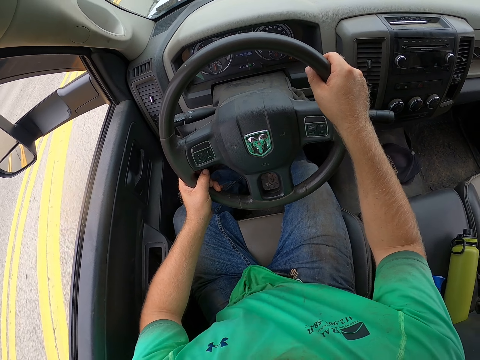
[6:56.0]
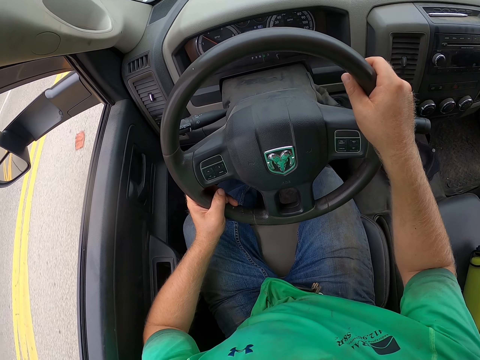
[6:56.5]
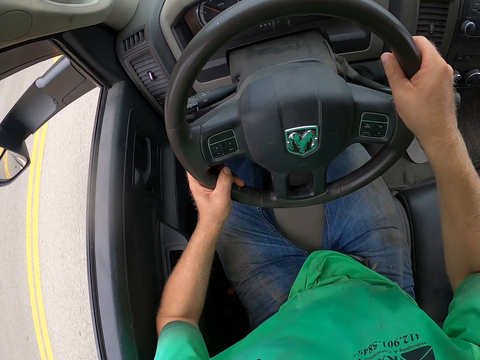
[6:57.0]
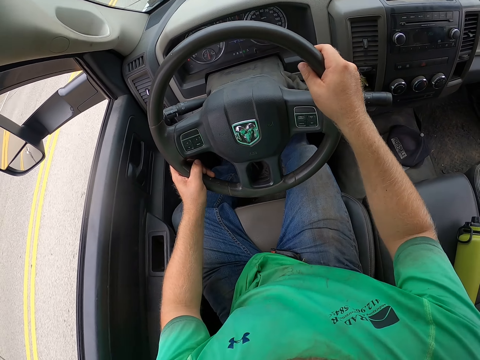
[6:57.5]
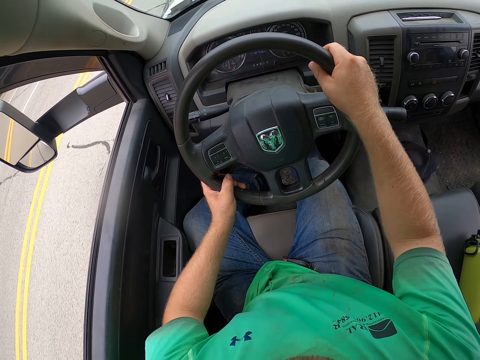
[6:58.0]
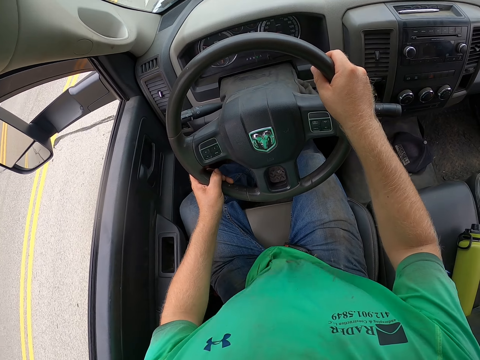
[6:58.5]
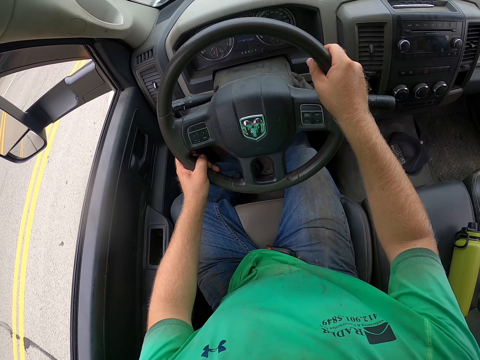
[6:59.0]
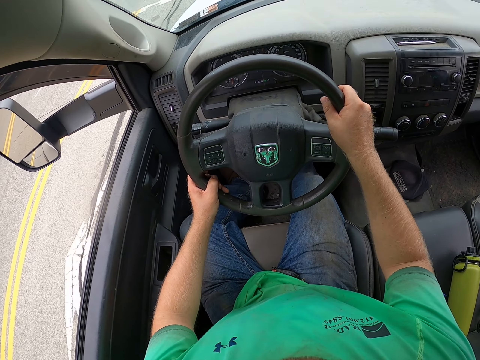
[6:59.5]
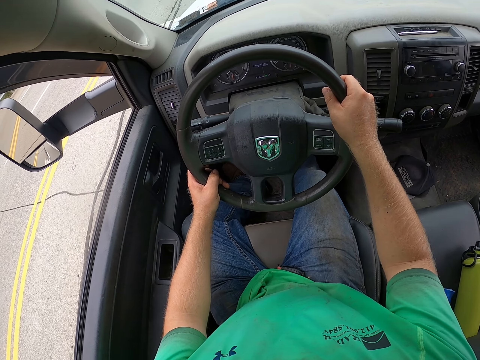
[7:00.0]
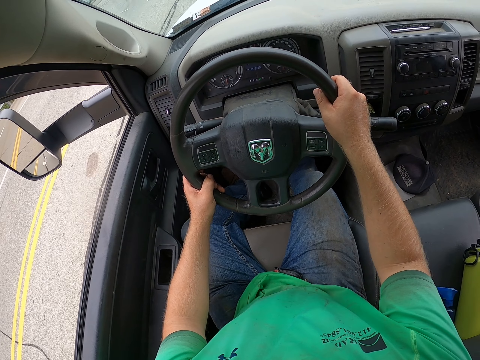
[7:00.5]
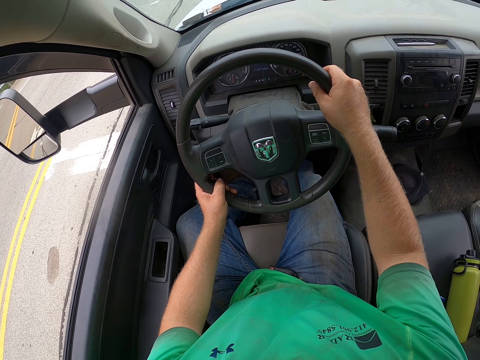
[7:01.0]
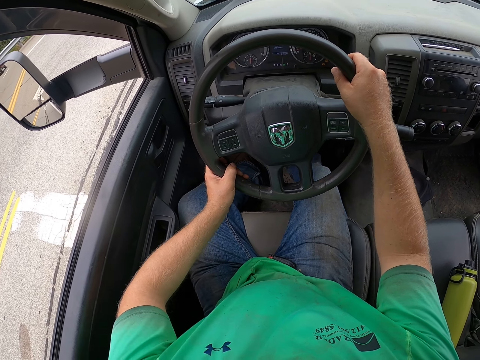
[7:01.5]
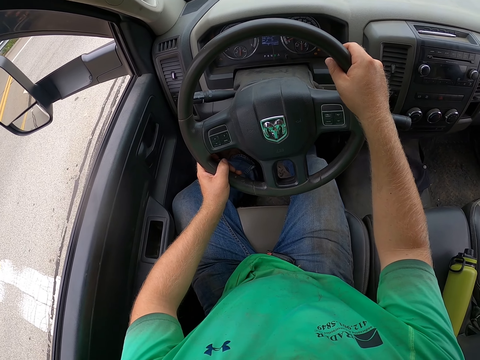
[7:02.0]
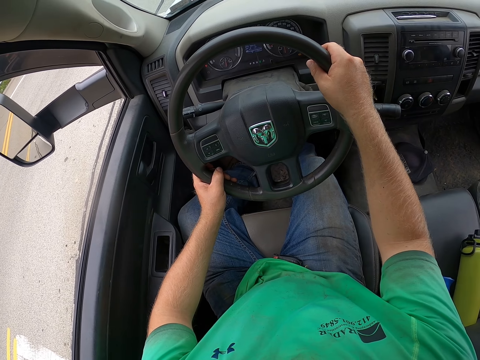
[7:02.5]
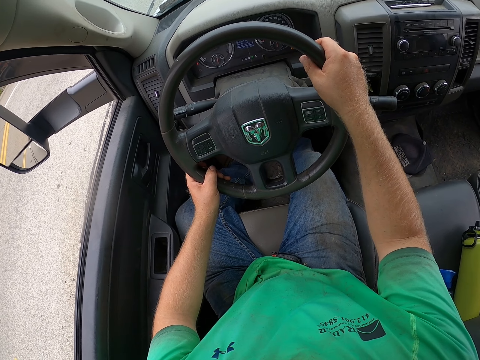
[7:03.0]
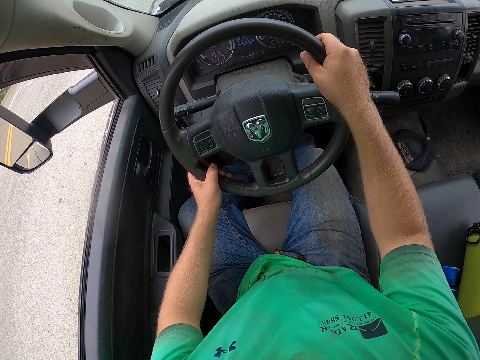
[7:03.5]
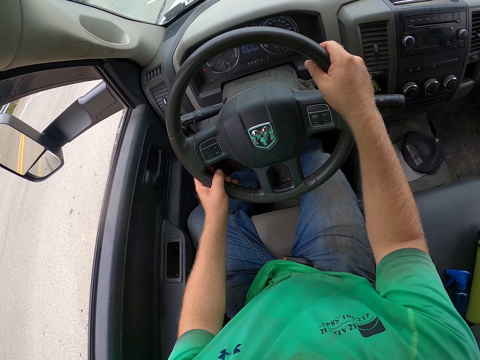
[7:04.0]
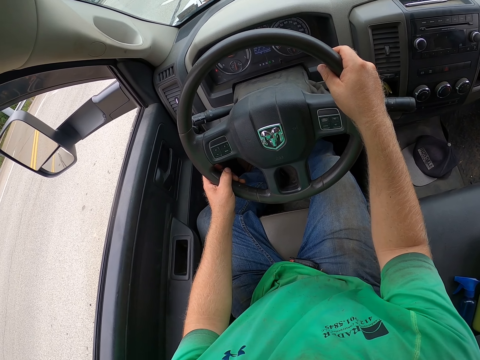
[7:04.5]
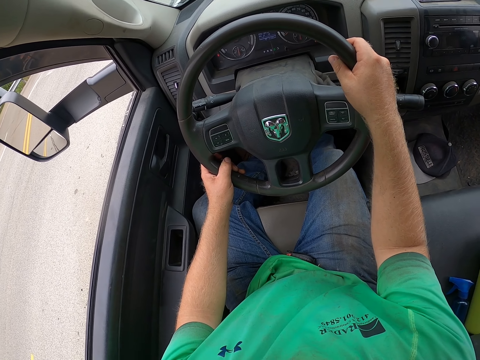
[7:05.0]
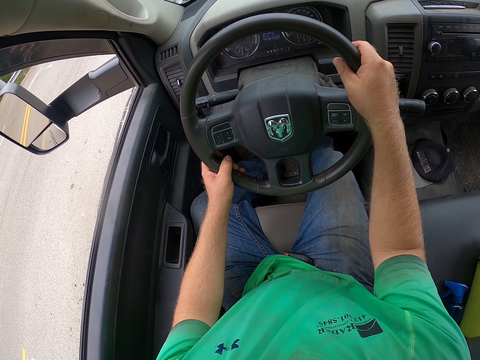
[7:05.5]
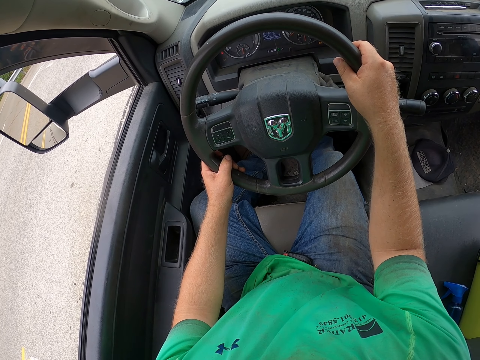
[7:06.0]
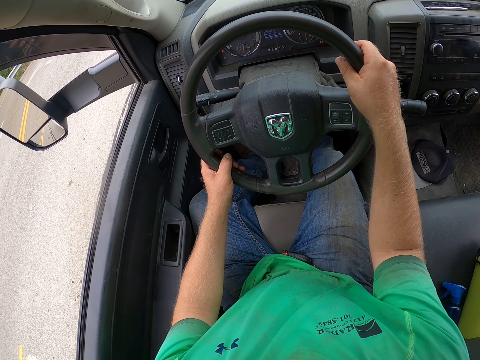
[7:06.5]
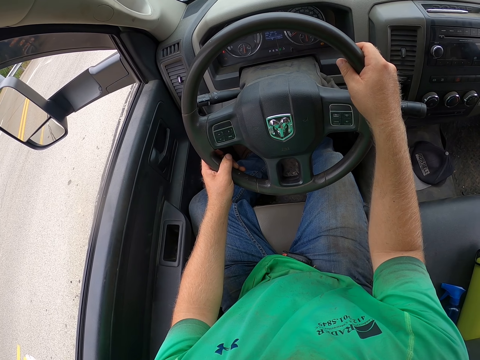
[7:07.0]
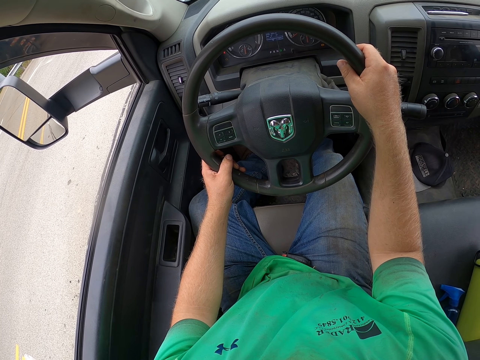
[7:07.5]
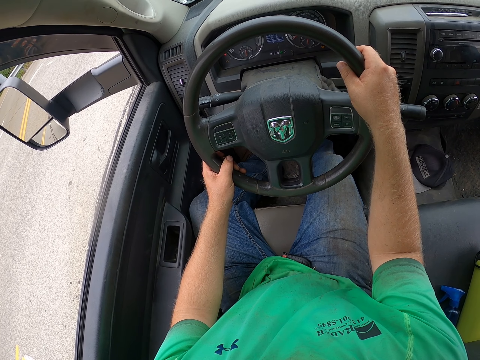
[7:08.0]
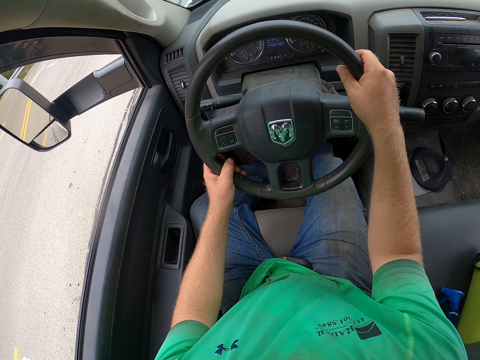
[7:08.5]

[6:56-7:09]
The camera wearer stops the car with both hands on the steering wheel.

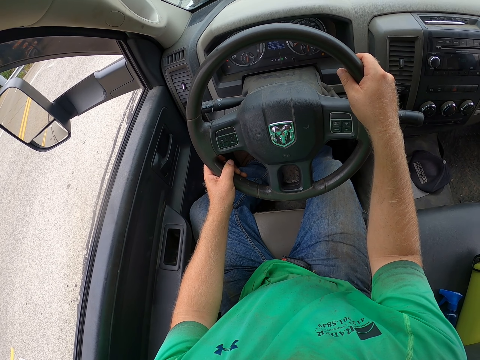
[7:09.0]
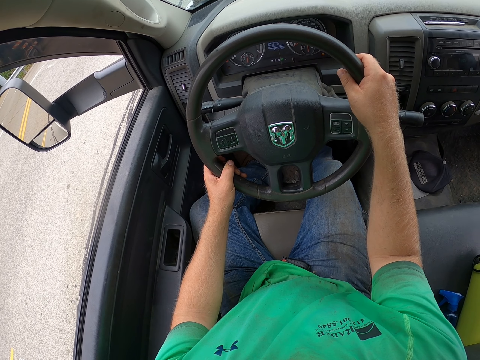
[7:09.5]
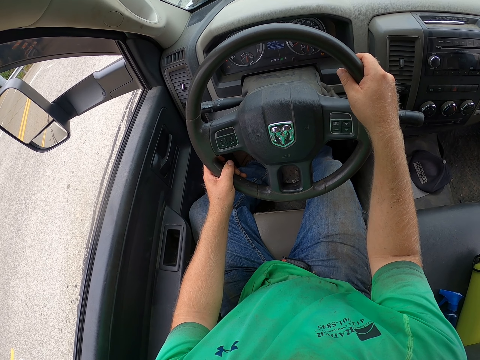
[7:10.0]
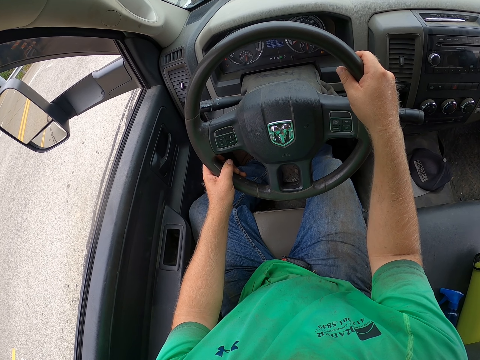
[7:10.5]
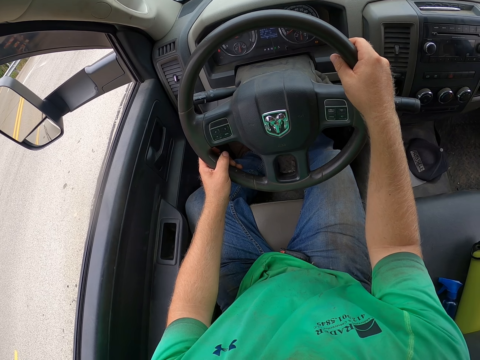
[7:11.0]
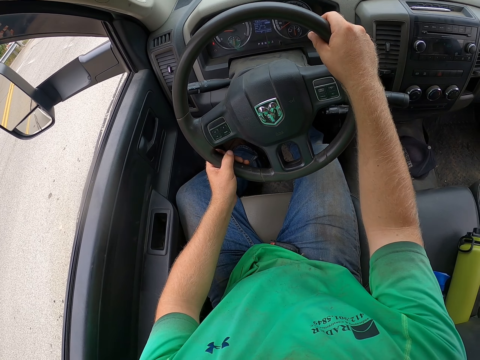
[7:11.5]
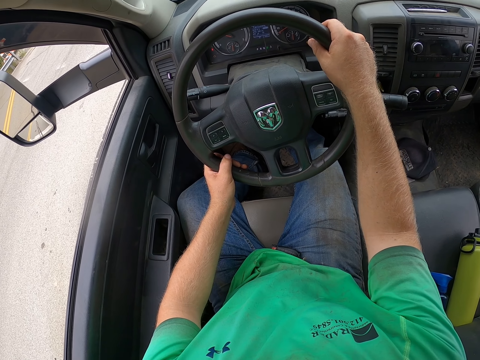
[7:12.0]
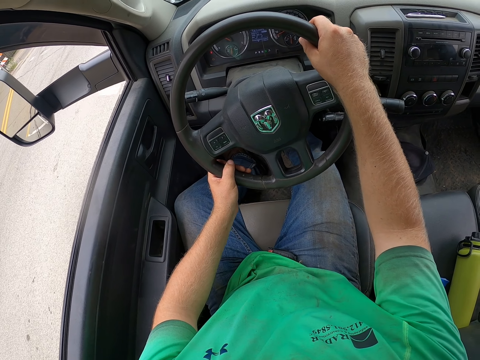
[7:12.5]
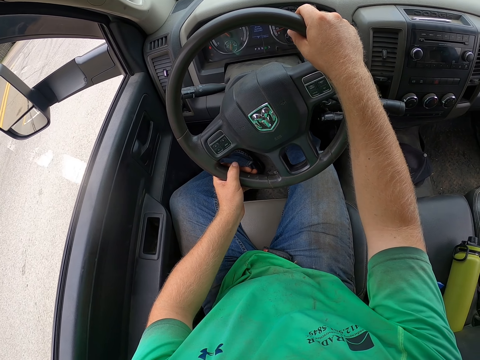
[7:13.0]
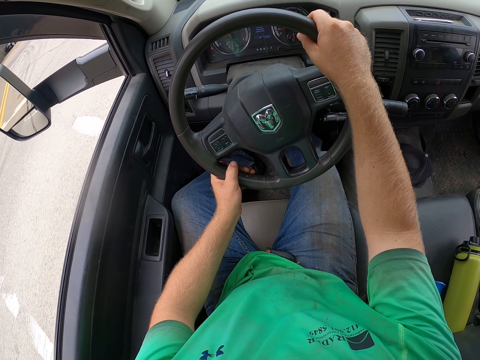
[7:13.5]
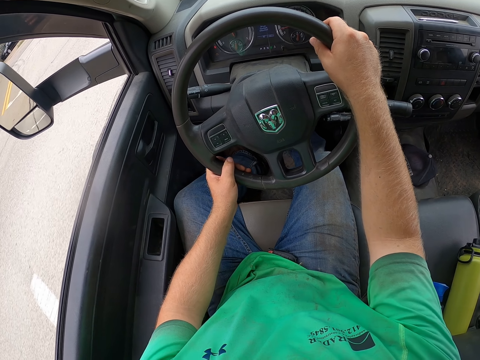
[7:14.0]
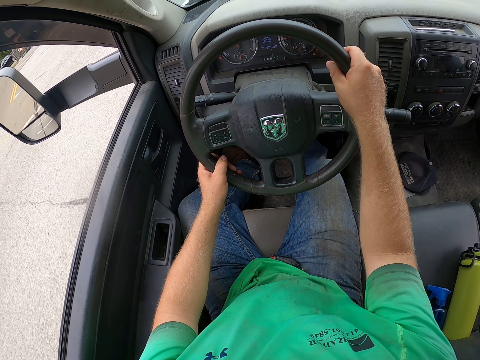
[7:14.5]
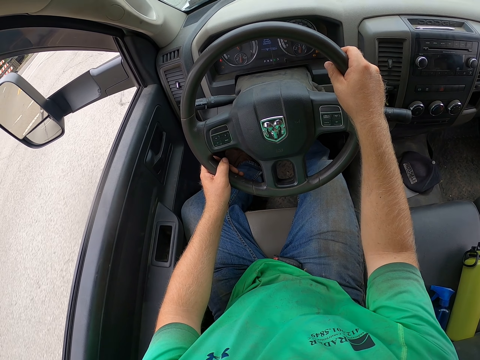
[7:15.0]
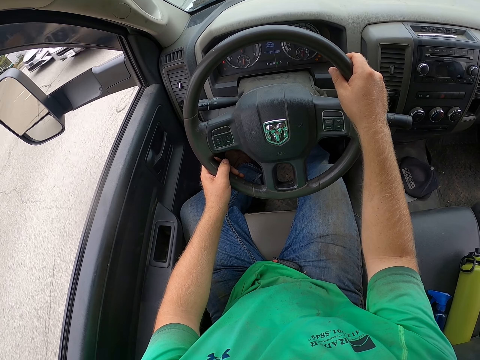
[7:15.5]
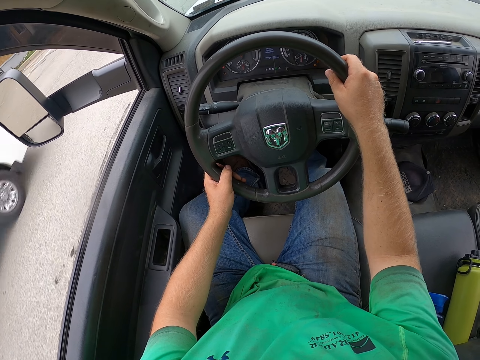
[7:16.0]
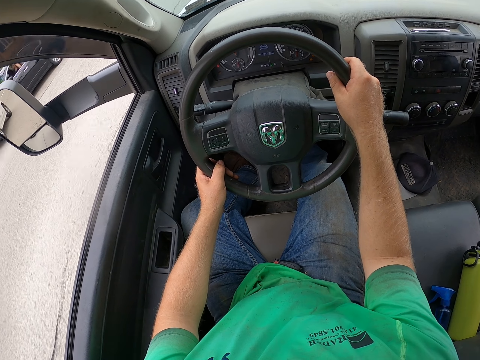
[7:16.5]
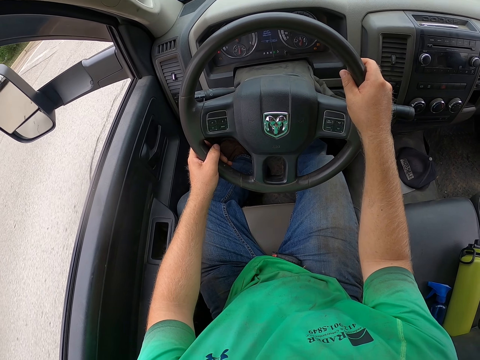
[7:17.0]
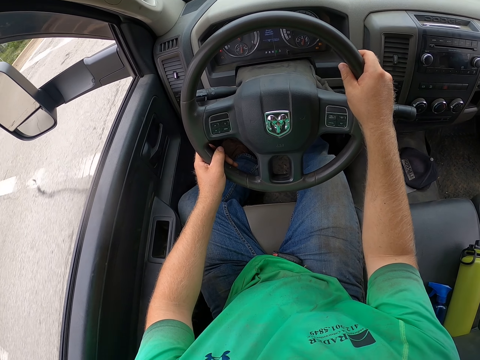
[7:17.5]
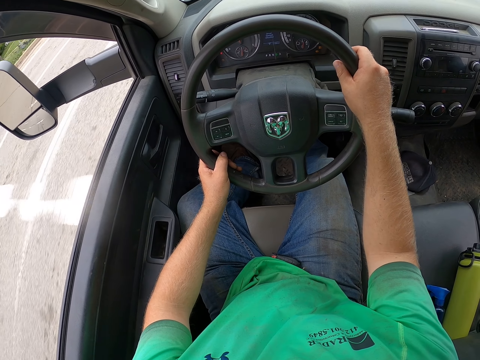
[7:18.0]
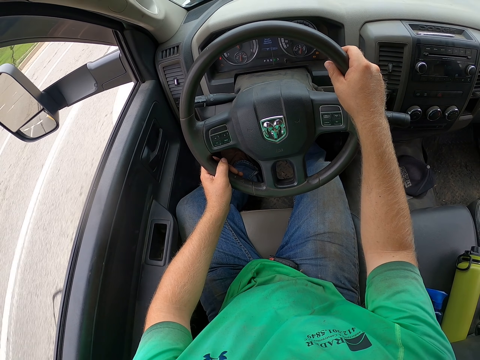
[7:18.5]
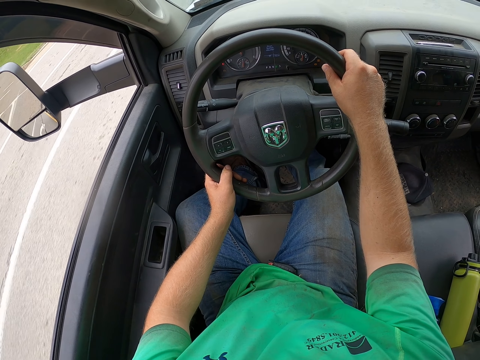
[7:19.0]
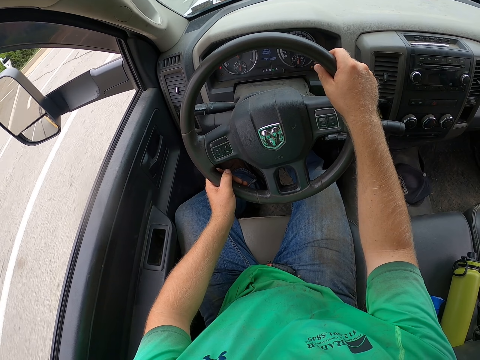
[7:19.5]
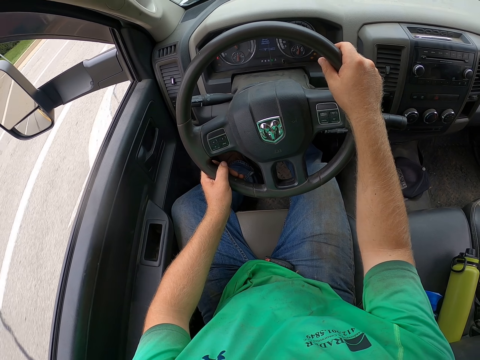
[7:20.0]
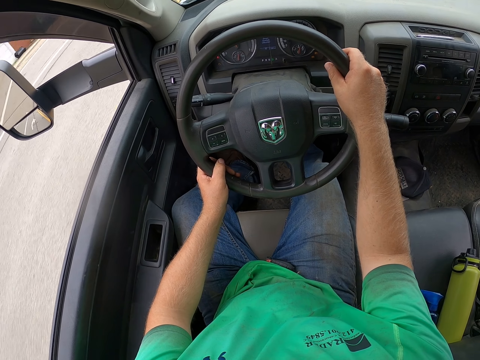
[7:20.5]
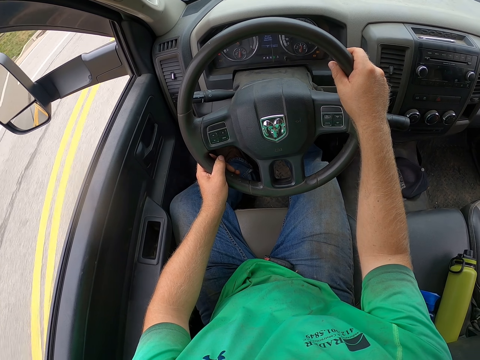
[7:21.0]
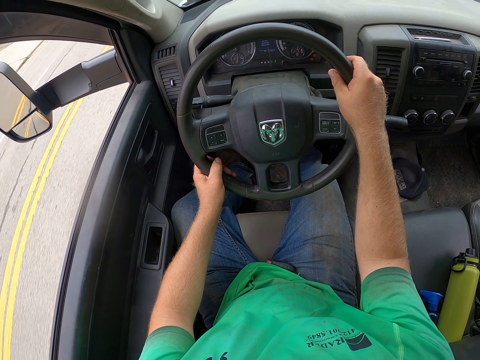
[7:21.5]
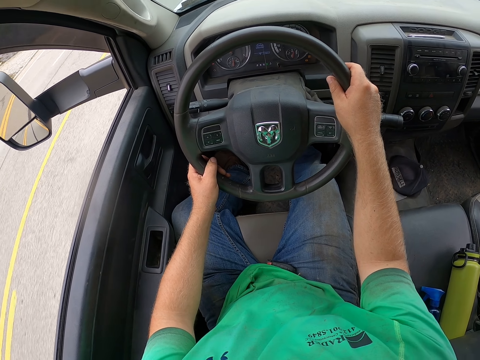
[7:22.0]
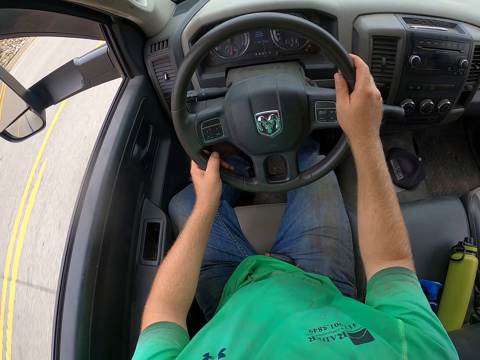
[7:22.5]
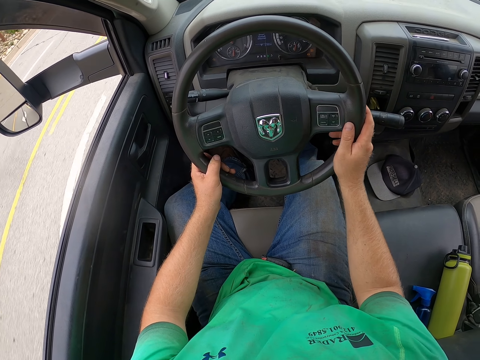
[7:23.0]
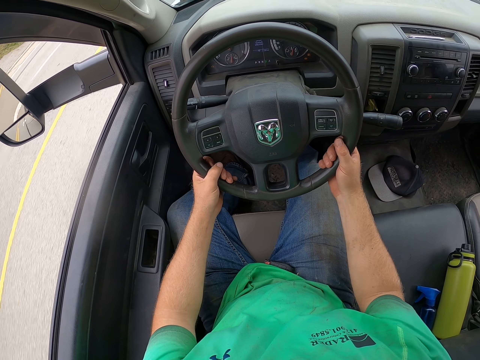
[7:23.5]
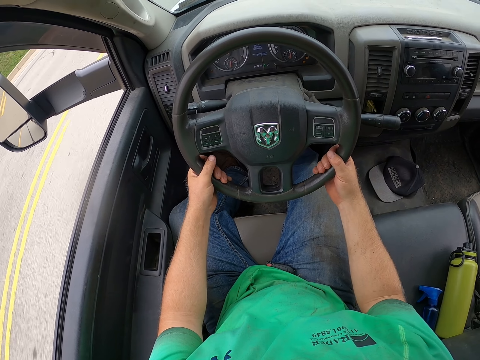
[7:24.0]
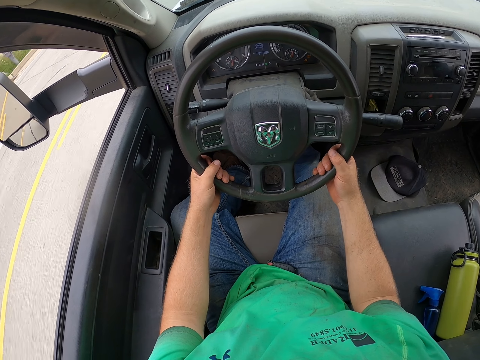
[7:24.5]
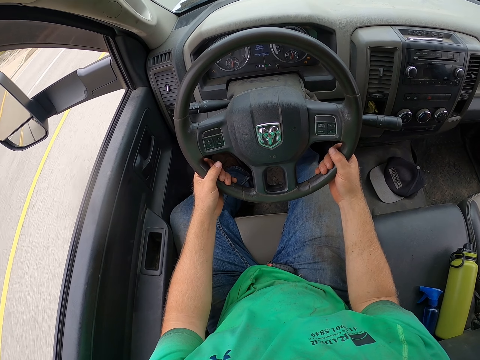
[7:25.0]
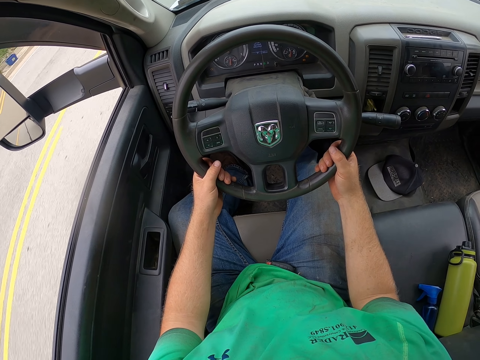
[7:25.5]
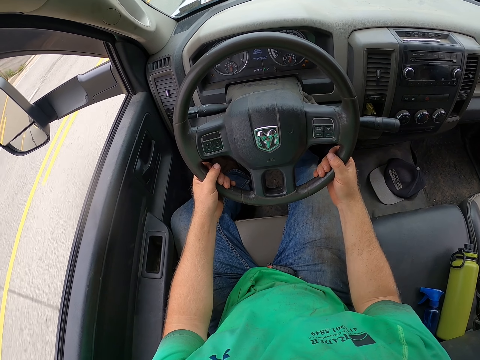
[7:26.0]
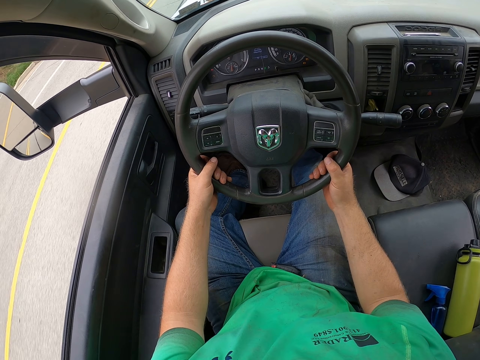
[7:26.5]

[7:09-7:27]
The camera wearer drives the car with both hands on the steering wheel.
